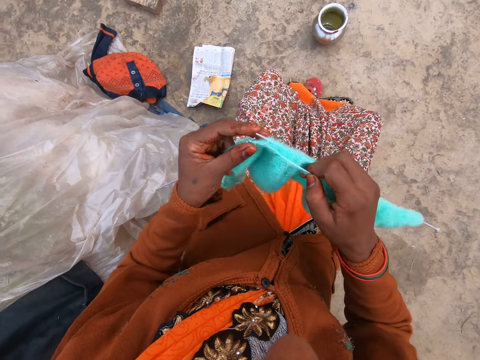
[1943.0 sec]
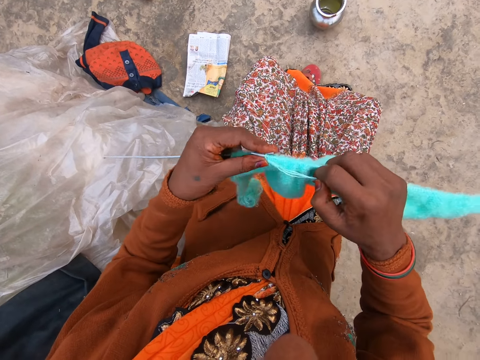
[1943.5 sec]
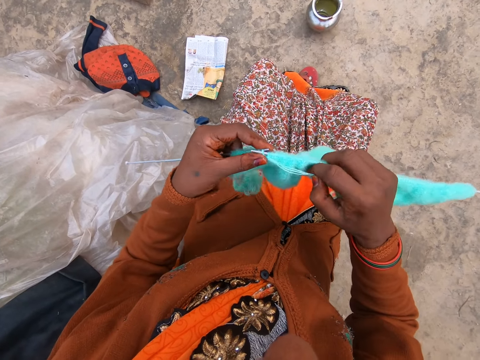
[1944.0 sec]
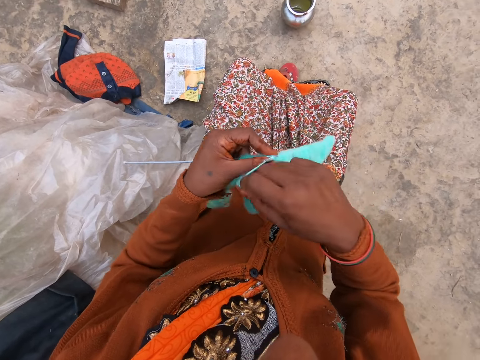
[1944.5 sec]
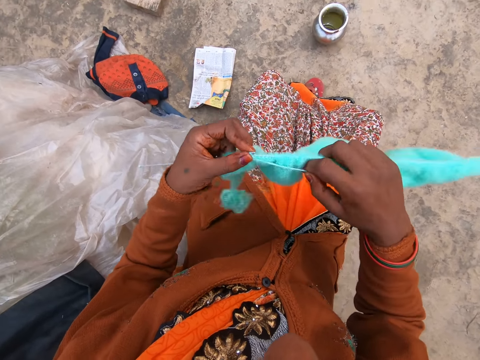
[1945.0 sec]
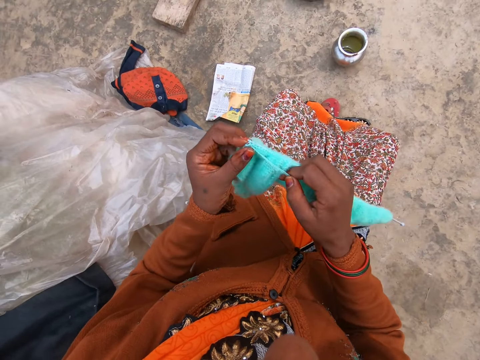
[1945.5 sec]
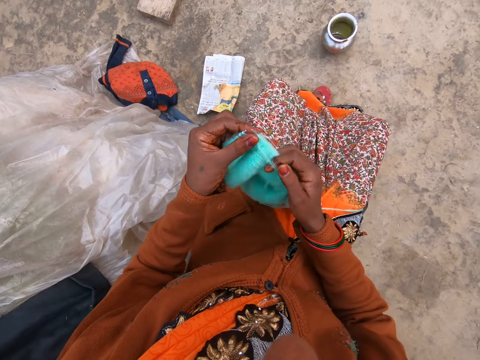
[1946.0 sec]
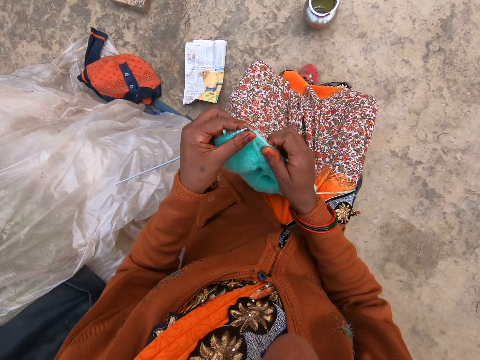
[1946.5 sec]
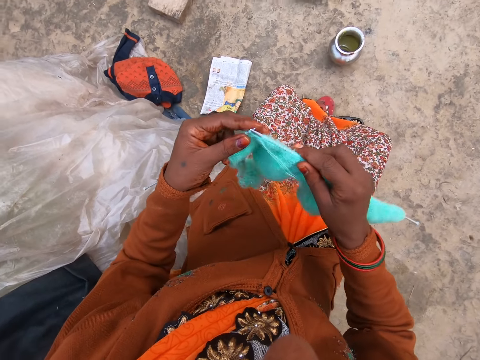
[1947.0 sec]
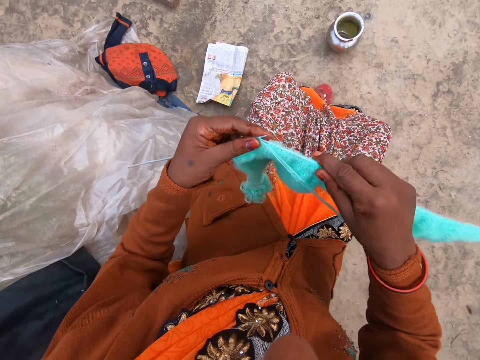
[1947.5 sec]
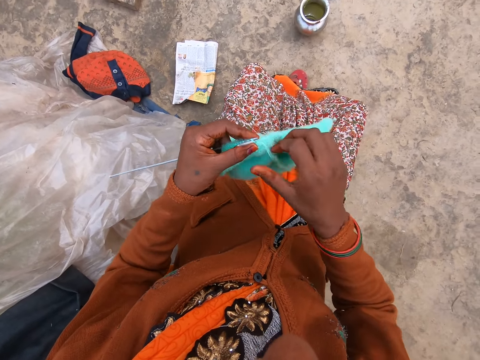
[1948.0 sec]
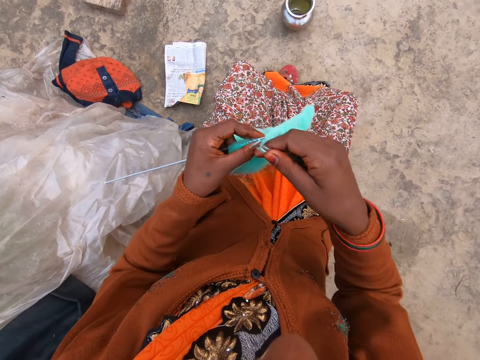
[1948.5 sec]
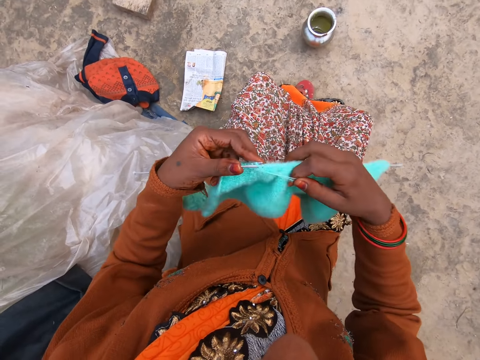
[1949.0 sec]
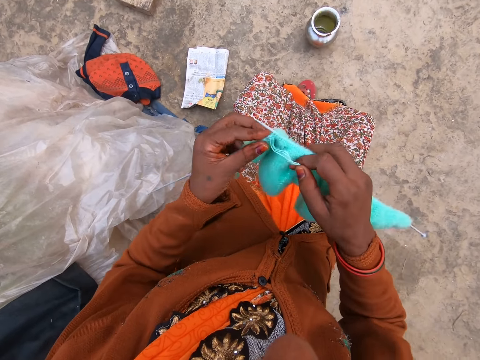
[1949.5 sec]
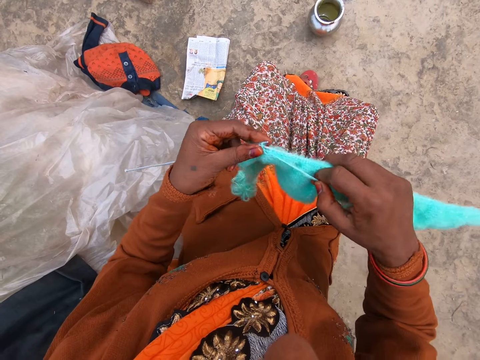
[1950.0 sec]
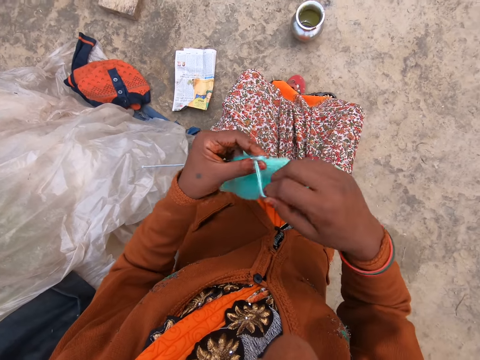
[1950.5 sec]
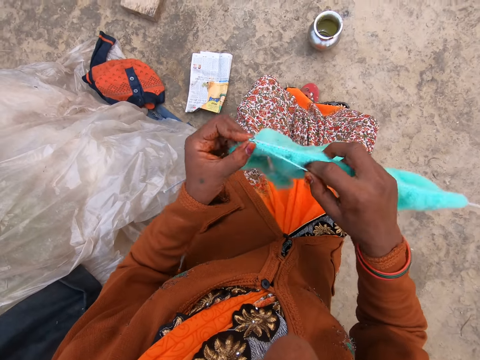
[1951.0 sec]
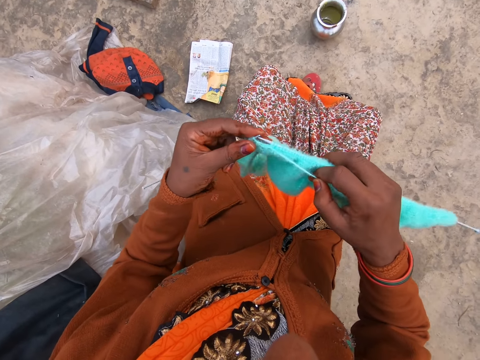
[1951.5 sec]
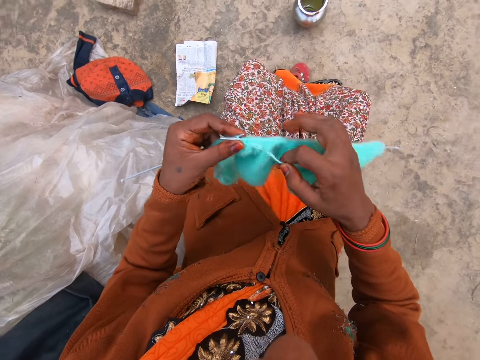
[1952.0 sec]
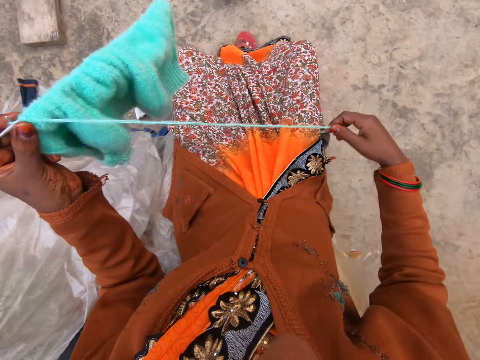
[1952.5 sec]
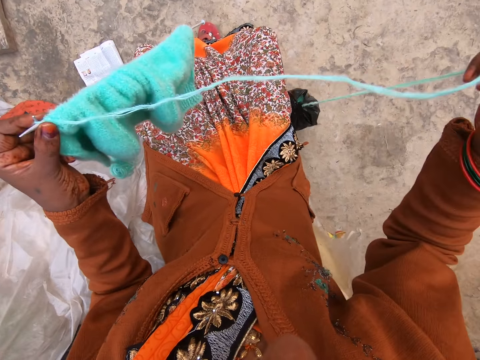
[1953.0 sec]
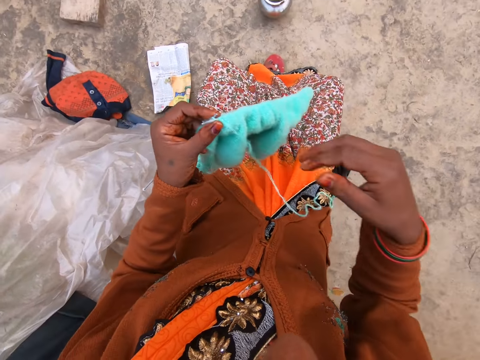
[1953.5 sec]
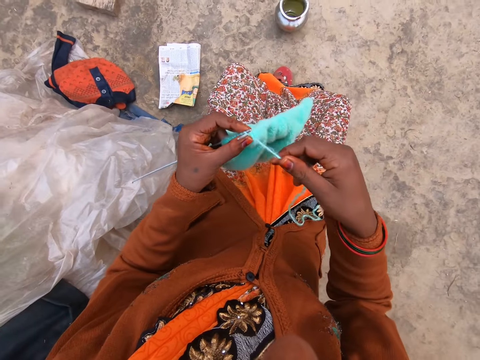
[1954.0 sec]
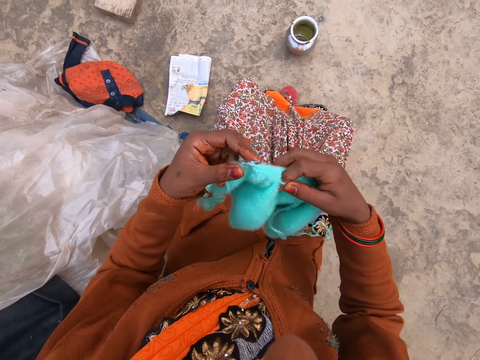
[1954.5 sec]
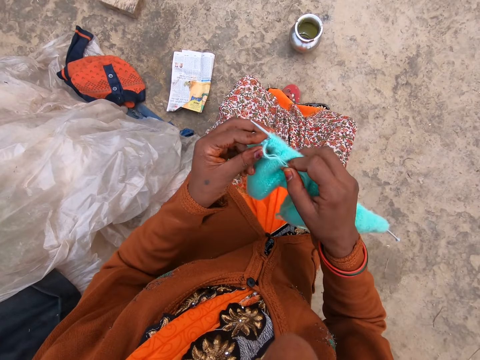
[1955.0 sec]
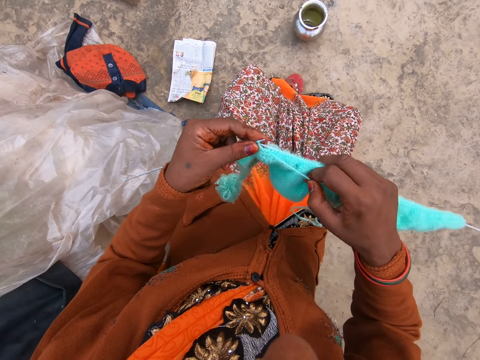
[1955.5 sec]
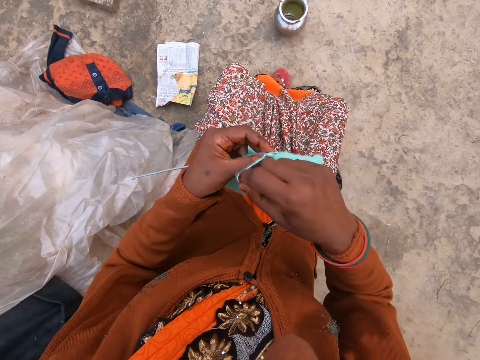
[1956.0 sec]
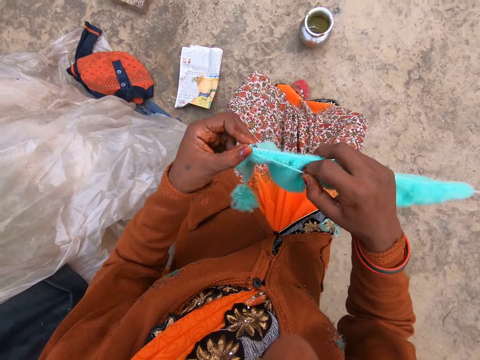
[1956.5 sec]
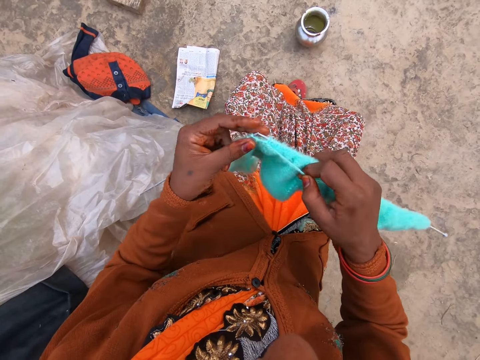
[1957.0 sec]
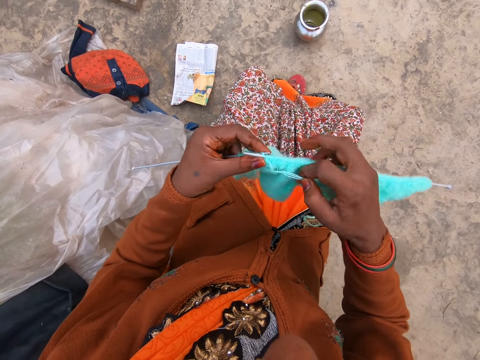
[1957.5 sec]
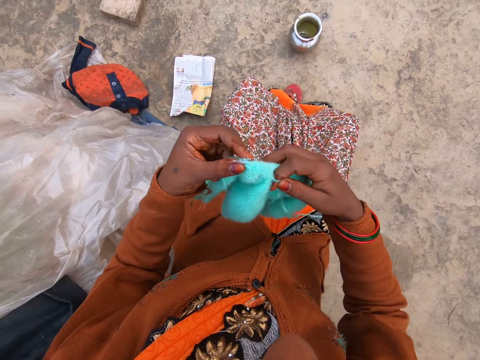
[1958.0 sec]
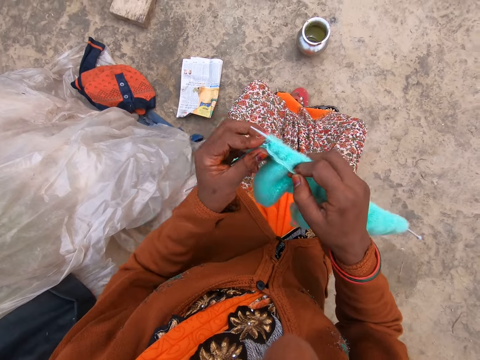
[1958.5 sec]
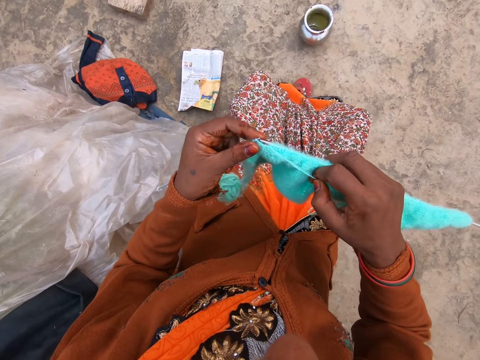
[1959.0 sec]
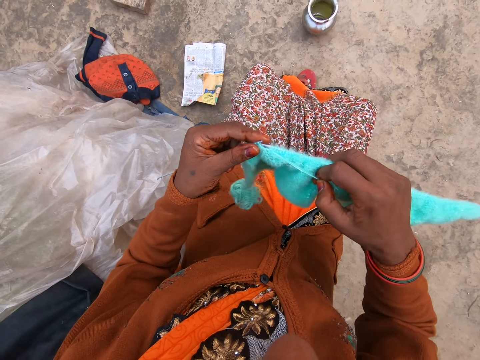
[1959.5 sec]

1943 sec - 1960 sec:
The camera wearer holds the knitted yarn and knitting pins with her left hand. She pulls the string of yarn with her right hand. She knits the yarn with two knitting pins in both hands.

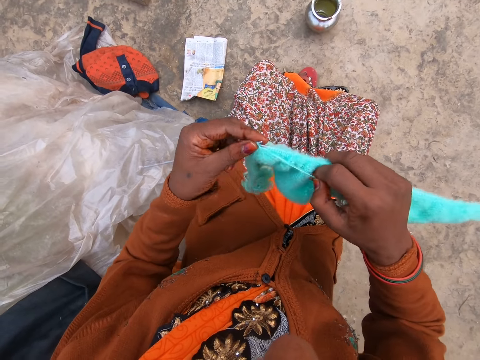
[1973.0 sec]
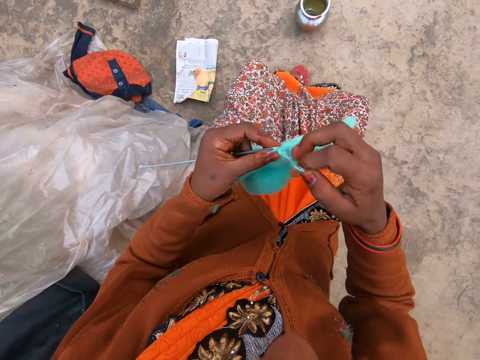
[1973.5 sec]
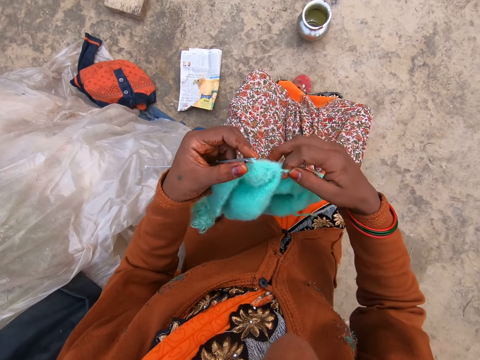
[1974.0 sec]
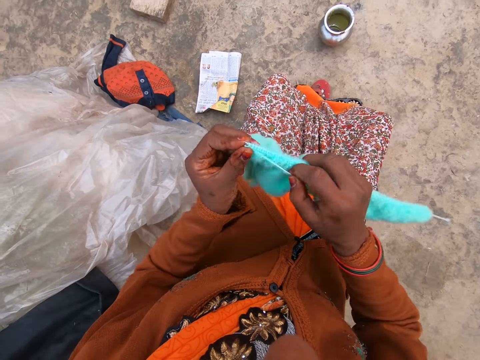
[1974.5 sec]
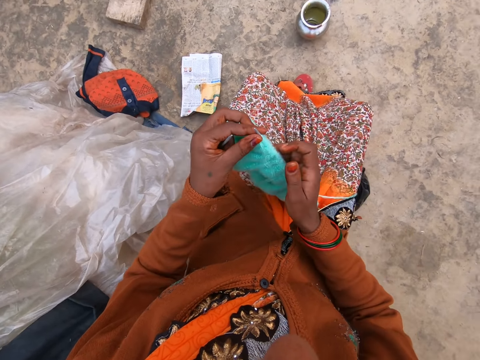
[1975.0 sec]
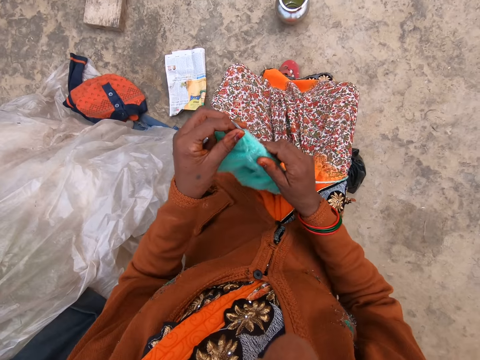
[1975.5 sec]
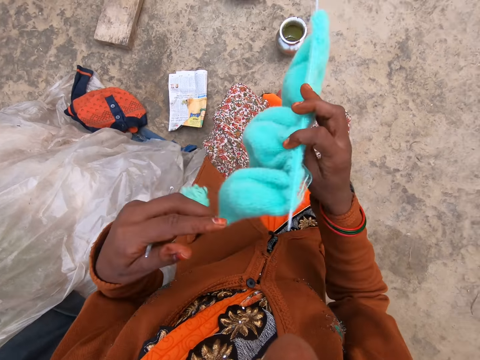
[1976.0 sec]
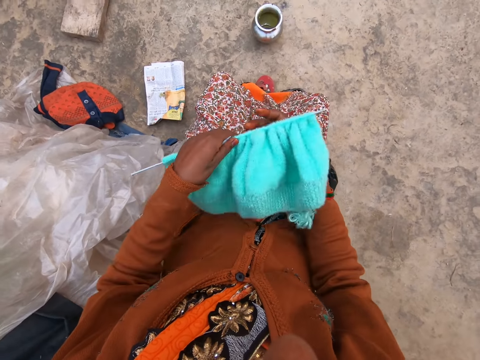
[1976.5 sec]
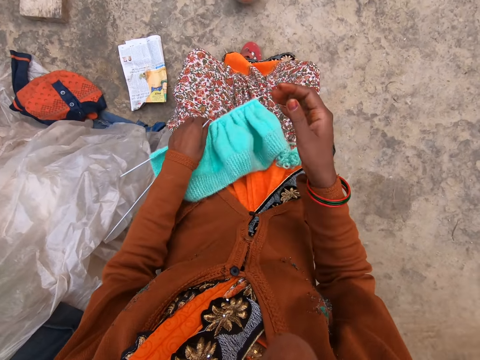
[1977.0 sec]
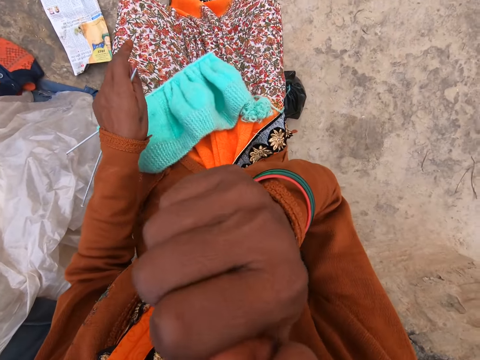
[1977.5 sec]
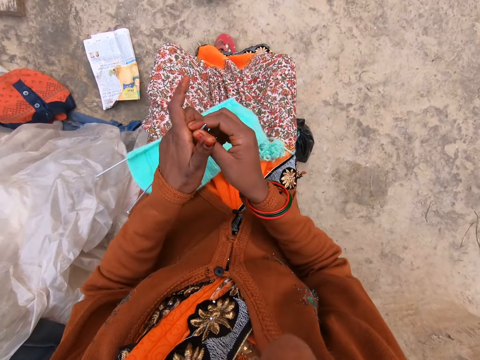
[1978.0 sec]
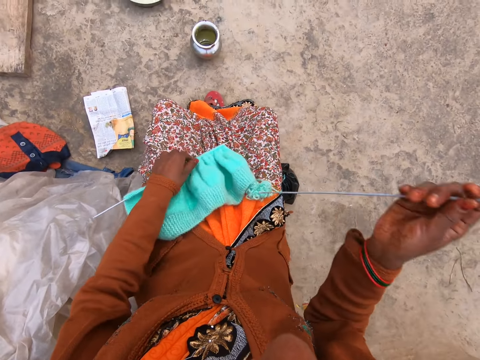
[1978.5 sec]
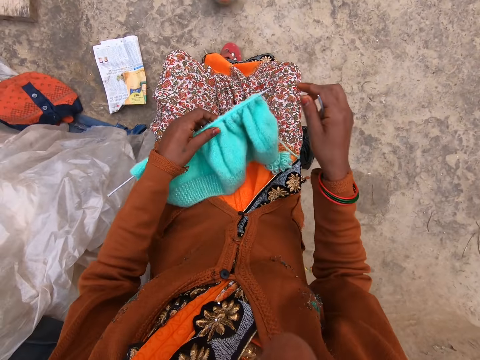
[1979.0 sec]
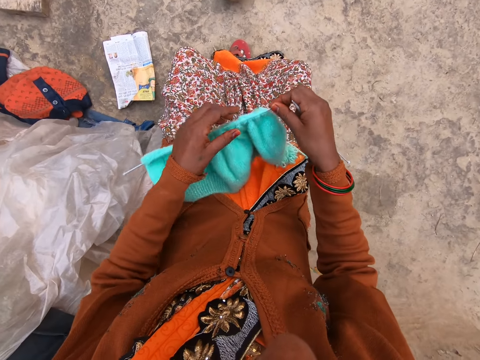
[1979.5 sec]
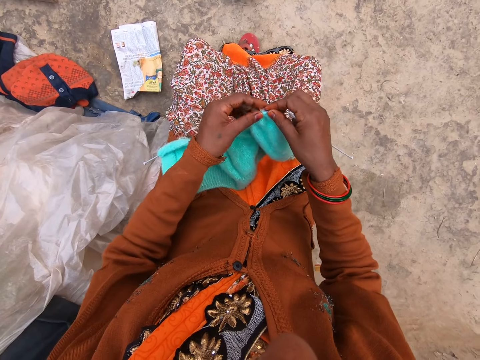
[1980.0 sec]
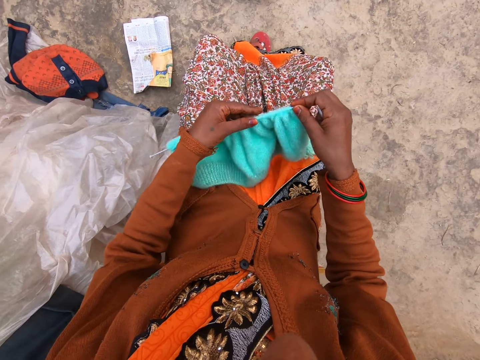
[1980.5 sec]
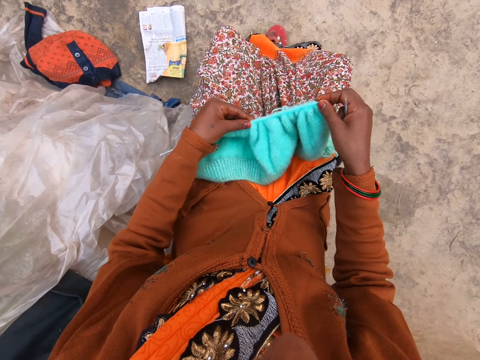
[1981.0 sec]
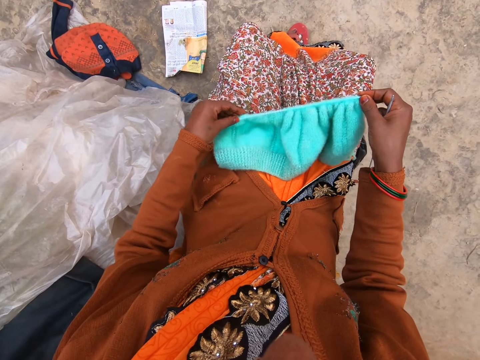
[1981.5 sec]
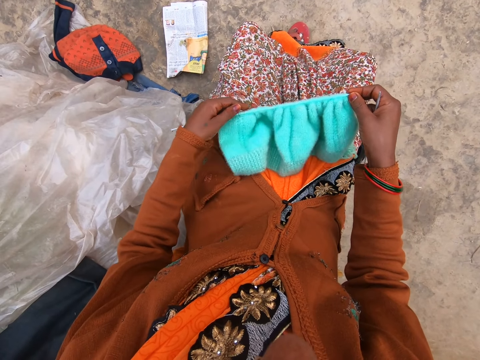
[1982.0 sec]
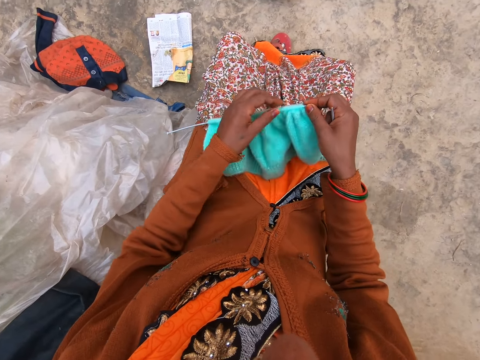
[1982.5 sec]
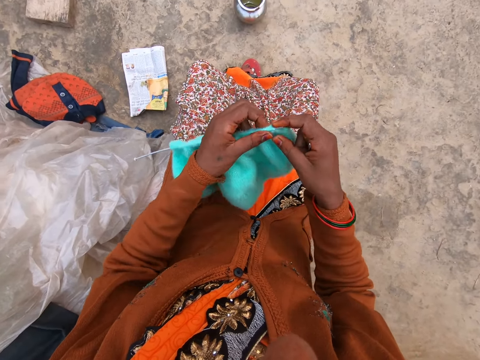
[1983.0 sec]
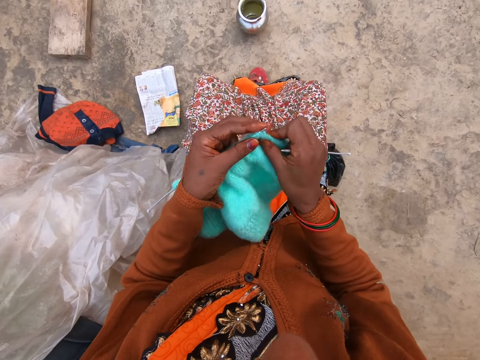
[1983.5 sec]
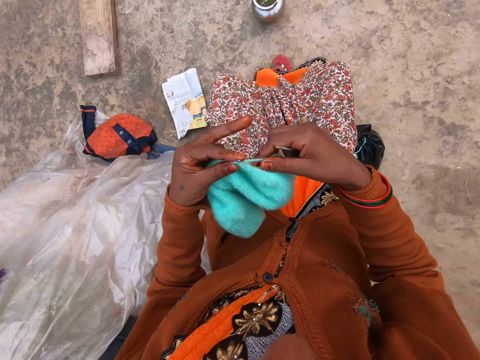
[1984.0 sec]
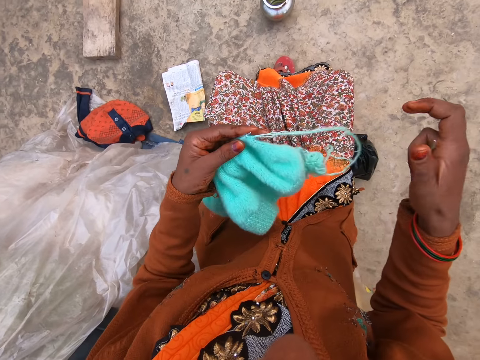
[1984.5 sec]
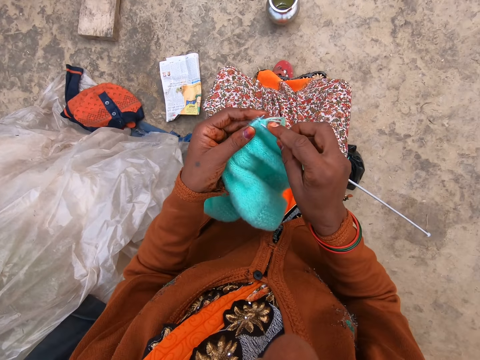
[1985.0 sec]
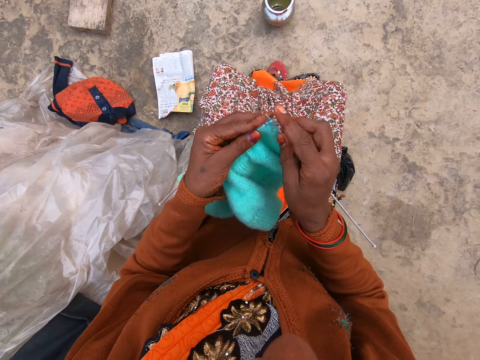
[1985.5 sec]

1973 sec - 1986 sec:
The camera wearer holds the knitted yarn and knitting pins with her left hand. She removes one knitting pin with her left hand. She adjusts the knitted yarn on the knitting pin with her right hand. She places the knitting pin and the knitted yarn on her leg with her left hand. She touches her nose with her right hand. She holds the second knitting pin with her right hand. She picks up the knitted fabric. She holds the knitting pin and the knitted yarn with her left hand. She adjusts the knitted yarn on the knitting pin with her left hand. She pulls the knitted fabric. She holds the knitting pin and the knitted yarn with her left hand. She pulls the string of yarn with her right hand.
